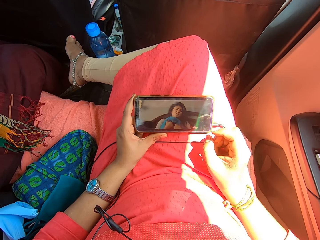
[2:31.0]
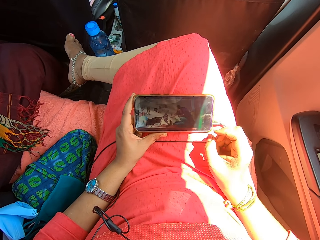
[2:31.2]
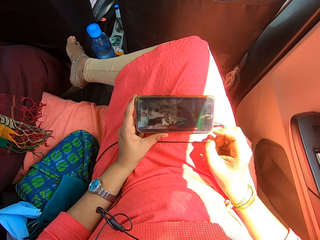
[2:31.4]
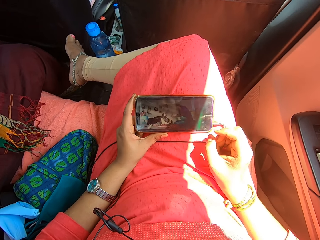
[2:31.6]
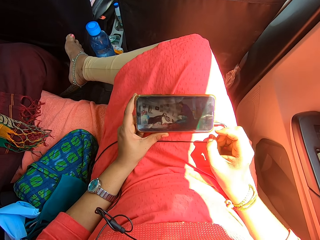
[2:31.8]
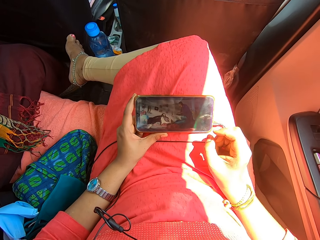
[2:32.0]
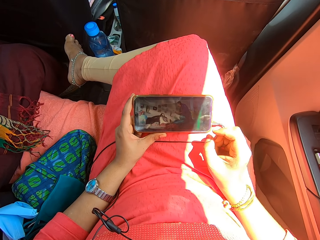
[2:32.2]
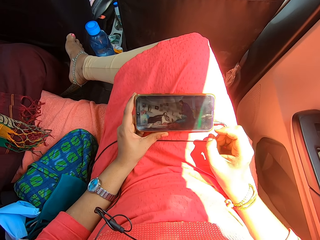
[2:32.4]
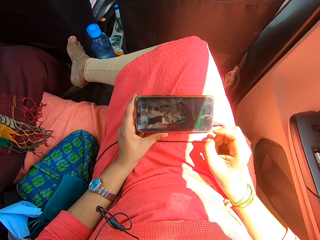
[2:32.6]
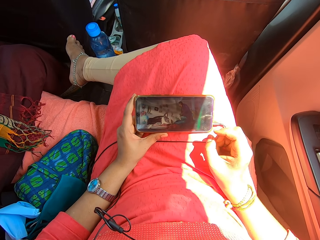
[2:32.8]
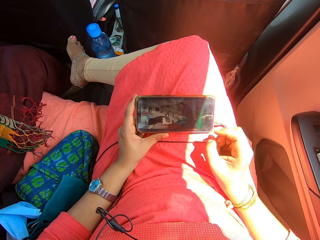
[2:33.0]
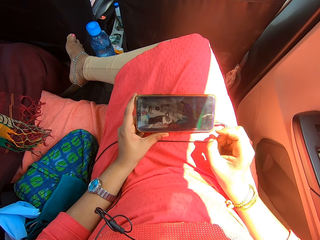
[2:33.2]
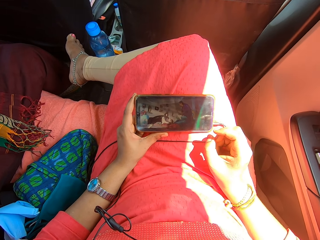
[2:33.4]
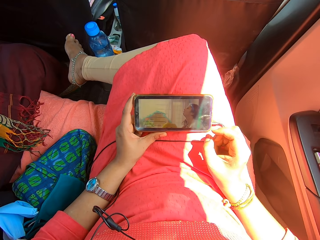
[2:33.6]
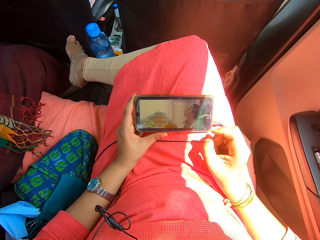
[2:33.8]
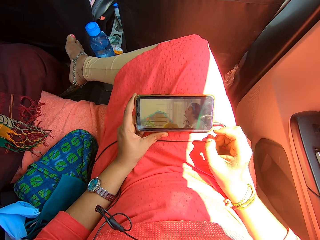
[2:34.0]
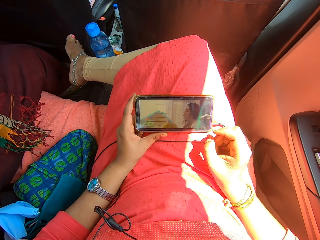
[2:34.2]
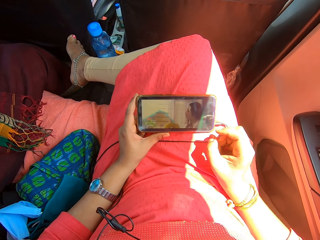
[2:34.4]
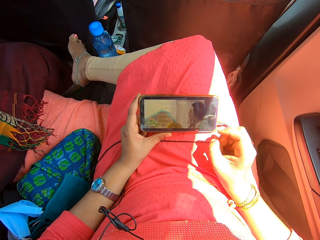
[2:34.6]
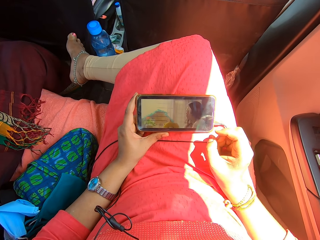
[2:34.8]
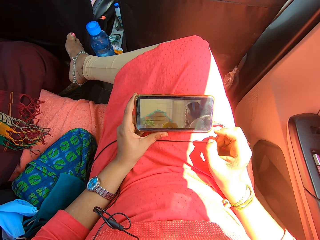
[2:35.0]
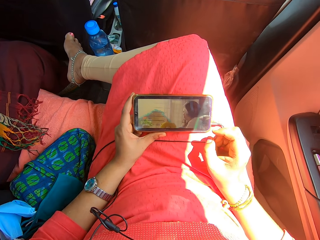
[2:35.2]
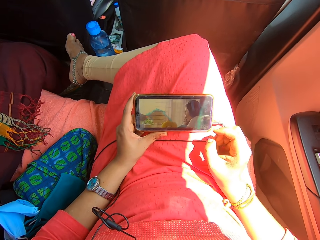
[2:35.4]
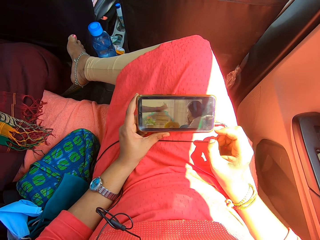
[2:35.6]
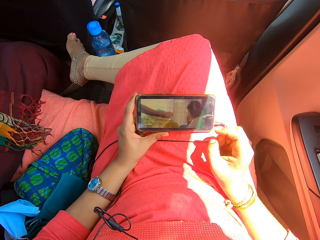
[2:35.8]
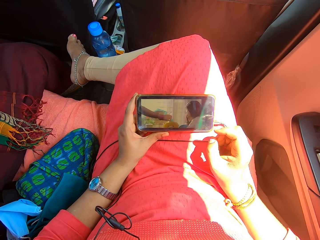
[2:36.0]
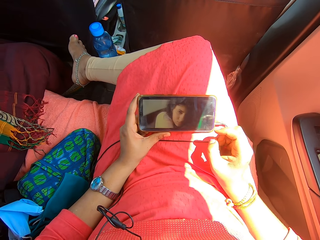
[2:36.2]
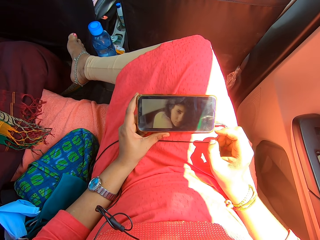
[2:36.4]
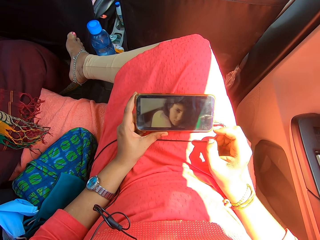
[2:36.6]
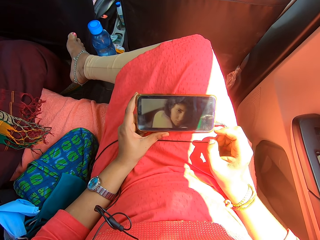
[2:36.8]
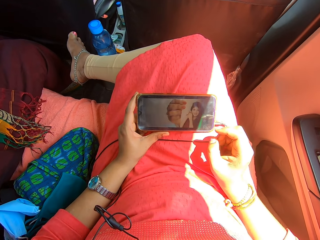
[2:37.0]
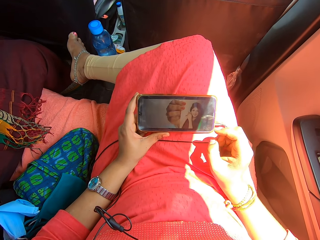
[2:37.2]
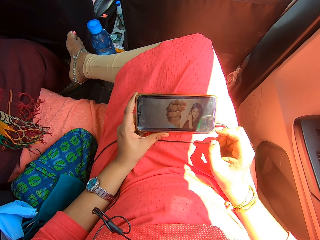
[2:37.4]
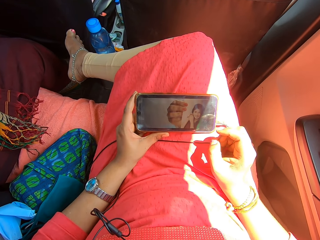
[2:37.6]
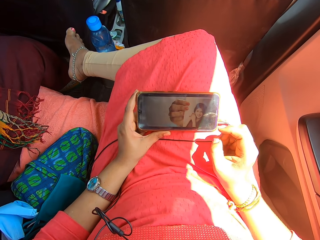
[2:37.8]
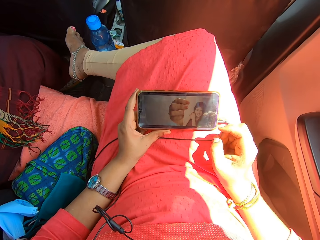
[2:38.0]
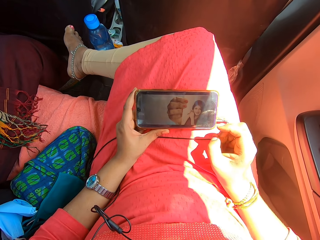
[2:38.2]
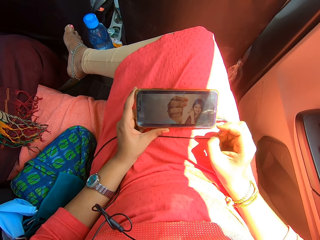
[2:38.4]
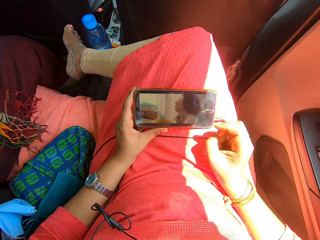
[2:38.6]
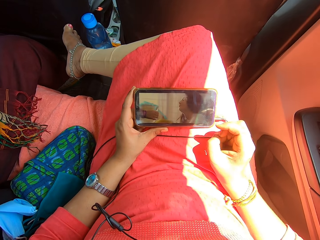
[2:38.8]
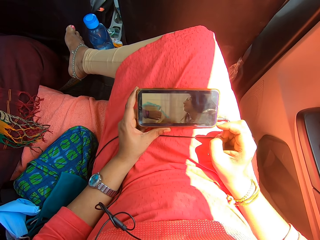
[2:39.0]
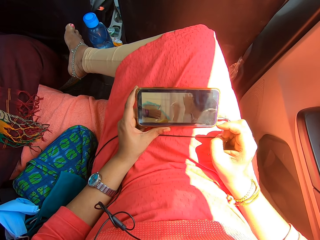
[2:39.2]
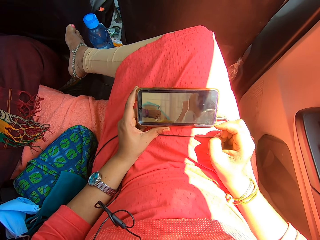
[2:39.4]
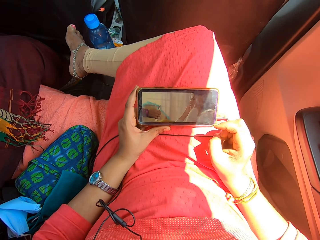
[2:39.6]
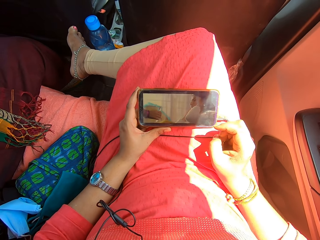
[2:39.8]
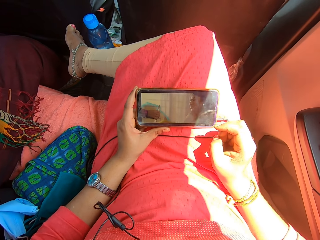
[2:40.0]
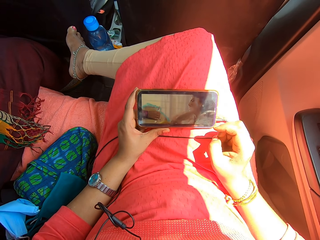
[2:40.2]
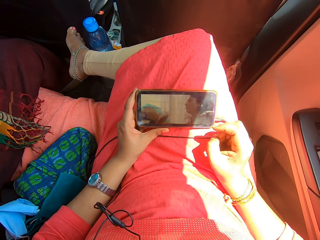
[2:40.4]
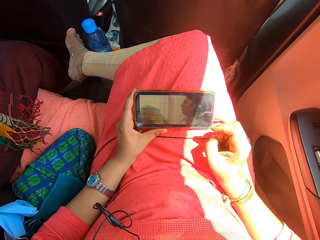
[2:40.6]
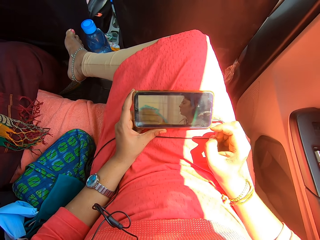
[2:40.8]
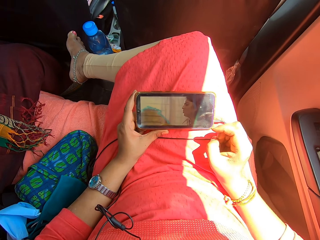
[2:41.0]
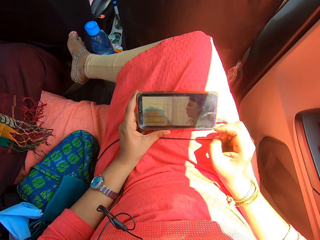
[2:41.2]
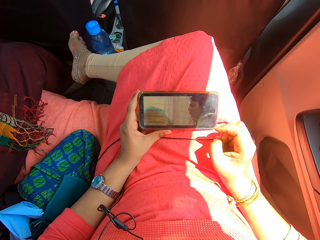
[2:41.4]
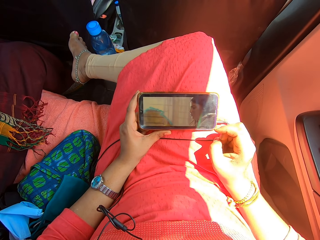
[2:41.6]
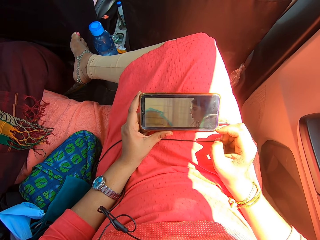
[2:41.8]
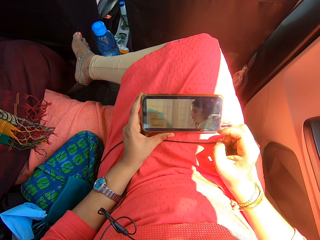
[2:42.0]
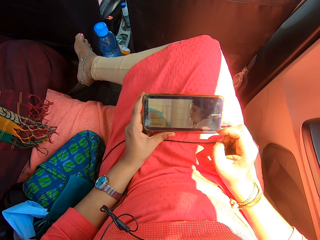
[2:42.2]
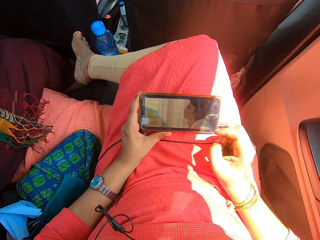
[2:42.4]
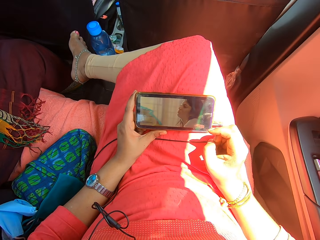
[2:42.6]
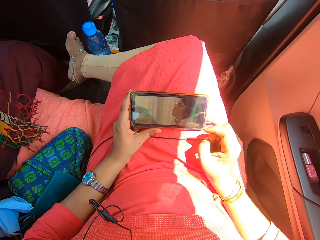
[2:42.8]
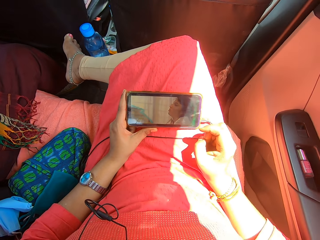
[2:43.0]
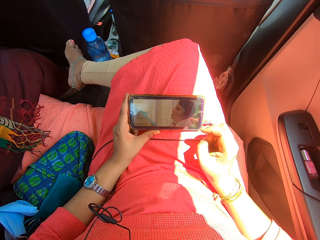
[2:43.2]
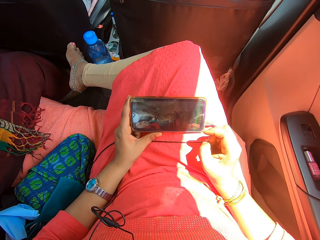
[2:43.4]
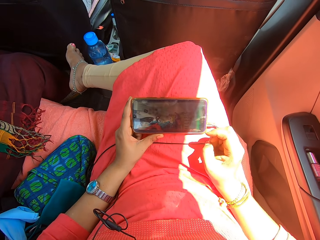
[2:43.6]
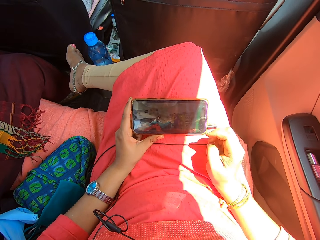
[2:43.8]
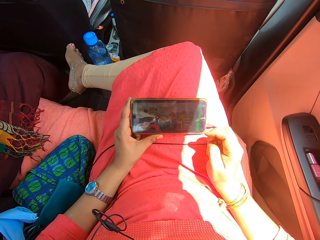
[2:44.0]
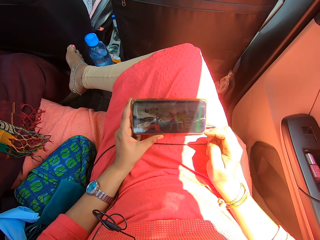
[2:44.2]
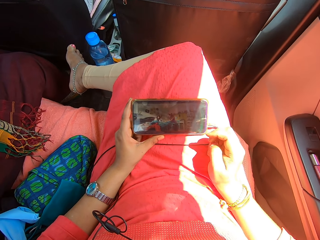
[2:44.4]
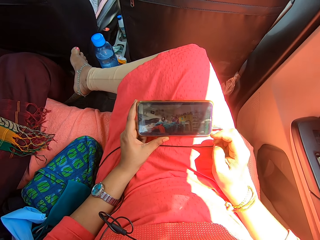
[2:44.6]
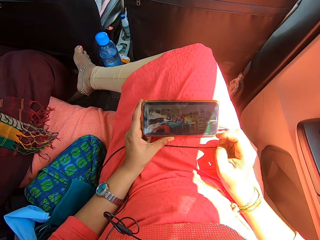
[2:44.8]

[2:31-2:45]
The camera wearer looks at the mobile phone. She rubs her fingers.

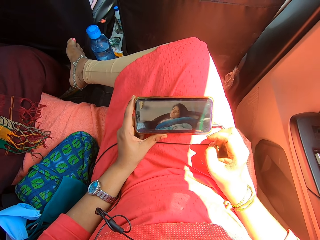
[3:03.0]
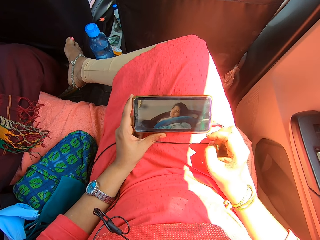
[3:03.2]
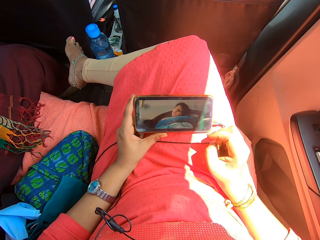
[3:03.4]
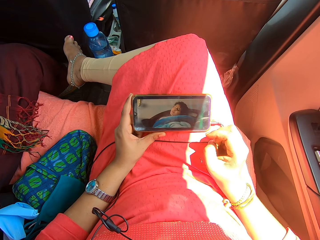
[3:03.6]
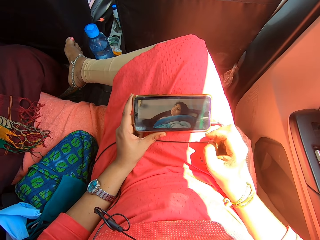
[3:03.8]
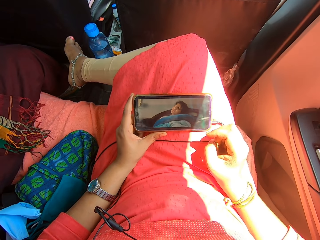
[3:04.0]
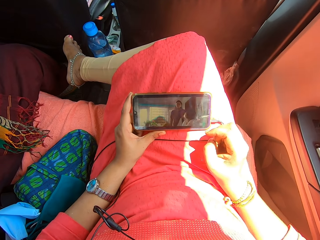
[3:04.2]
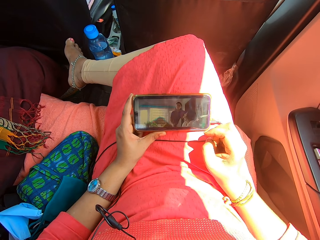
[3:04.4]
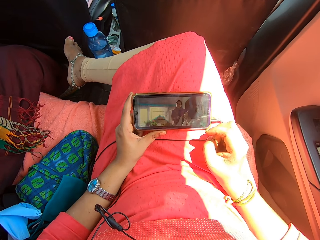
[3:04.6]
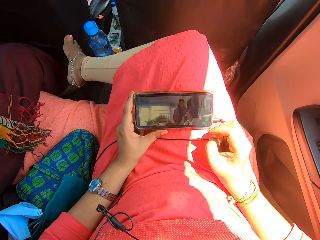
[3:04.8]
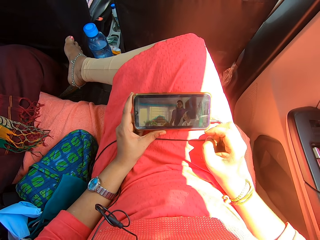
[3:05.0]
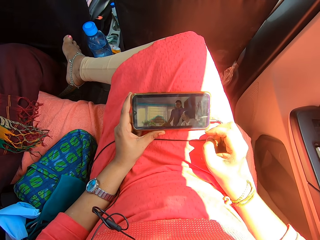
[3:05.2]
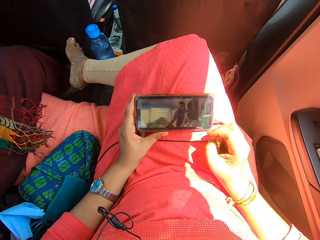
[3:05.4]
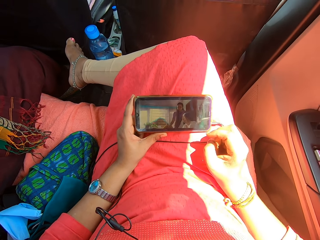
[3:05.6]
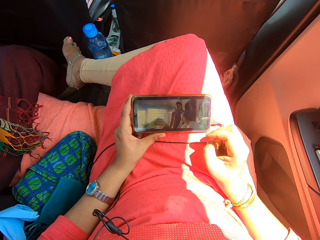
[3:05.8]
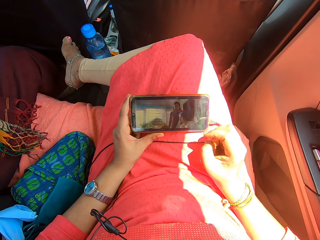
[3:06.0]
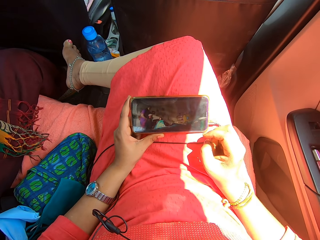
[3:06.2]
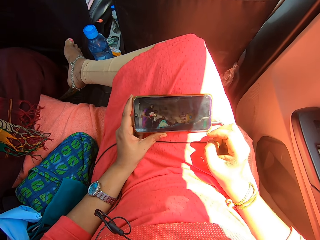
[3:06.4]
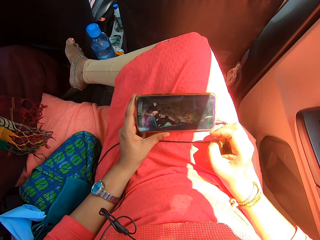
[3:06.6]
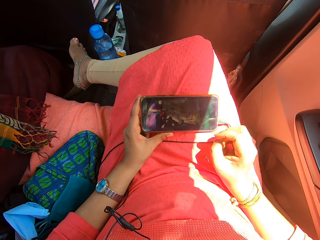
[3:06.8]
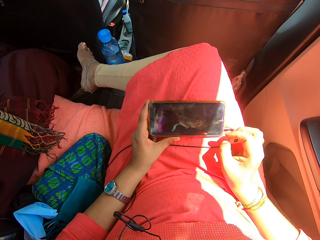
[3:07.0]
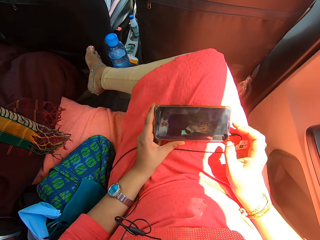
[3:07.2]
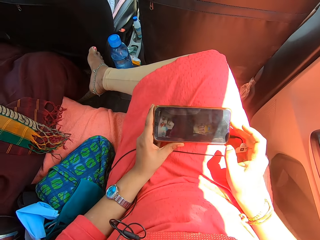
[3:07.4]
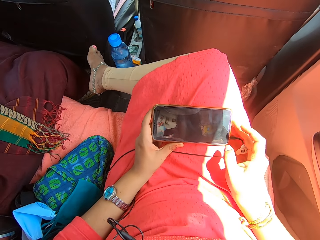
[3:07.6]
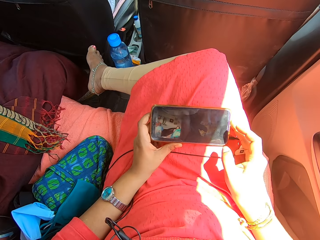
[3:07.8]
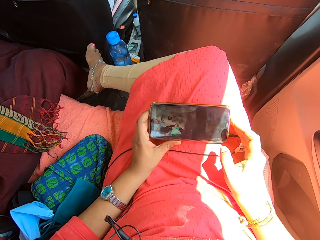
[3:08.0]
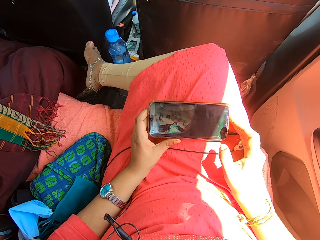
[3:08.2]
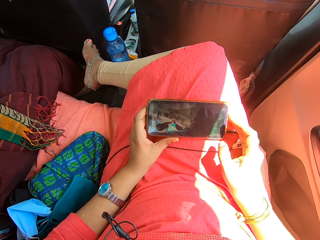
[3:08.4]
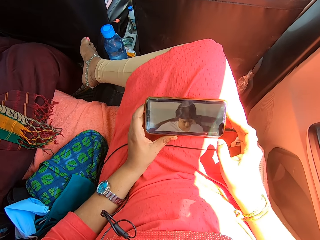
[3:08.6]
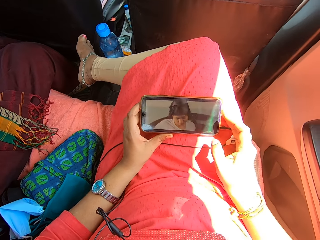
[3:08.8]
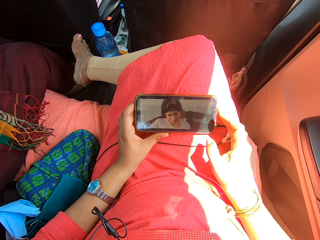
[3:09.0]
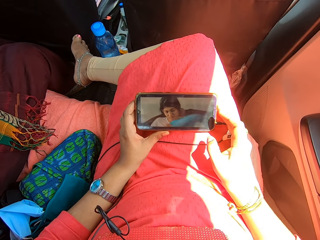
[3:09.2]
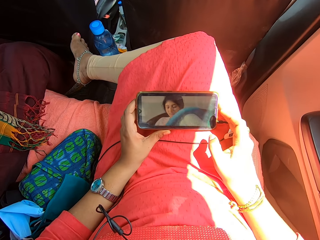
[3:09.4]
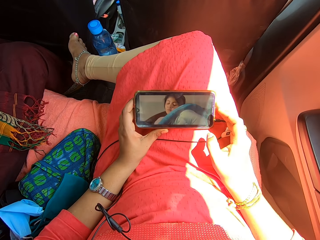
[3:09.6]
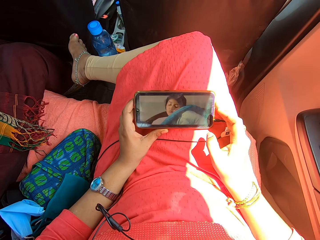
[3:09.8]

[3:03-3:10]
The camera wearer looks at the mobile phone. She holds the phone with her right hand. She looks at the mobile phone.
